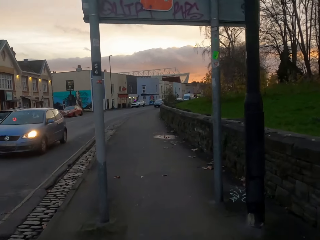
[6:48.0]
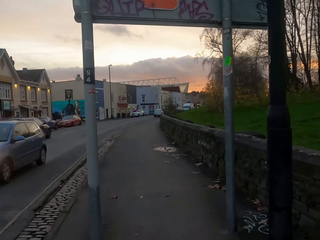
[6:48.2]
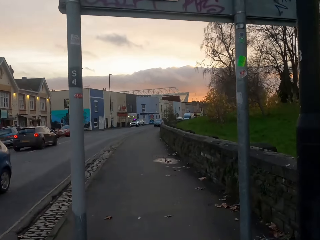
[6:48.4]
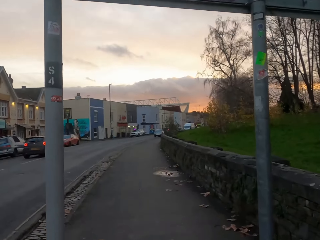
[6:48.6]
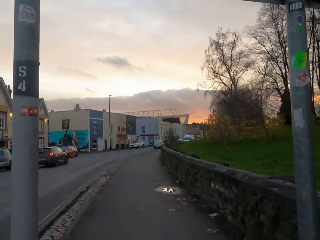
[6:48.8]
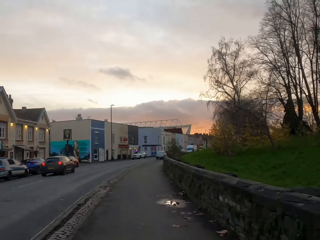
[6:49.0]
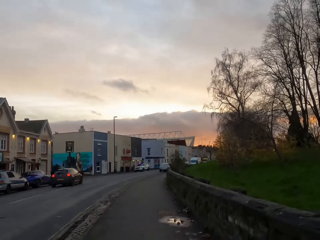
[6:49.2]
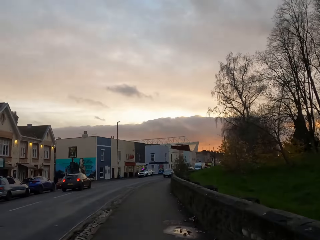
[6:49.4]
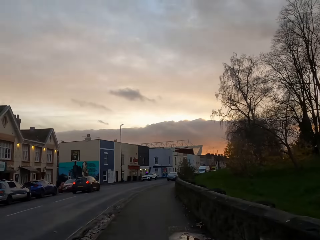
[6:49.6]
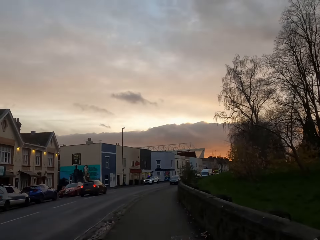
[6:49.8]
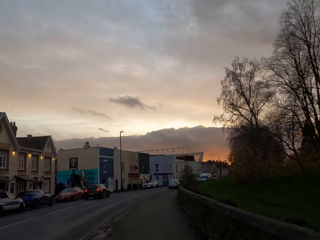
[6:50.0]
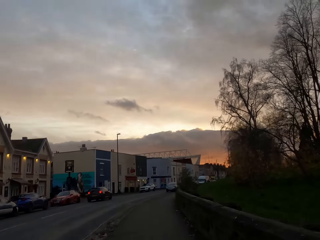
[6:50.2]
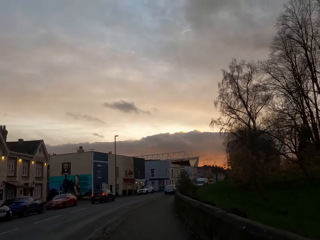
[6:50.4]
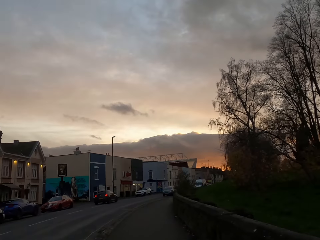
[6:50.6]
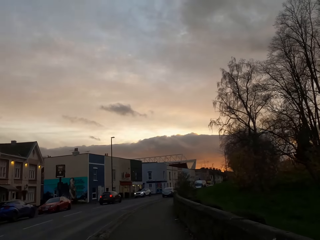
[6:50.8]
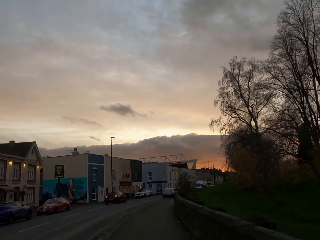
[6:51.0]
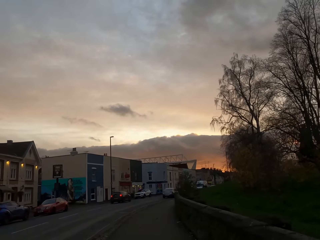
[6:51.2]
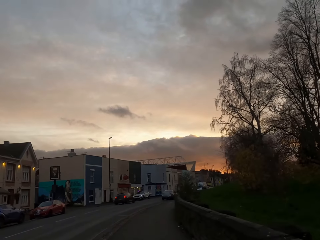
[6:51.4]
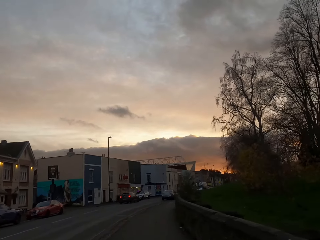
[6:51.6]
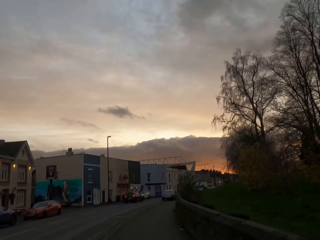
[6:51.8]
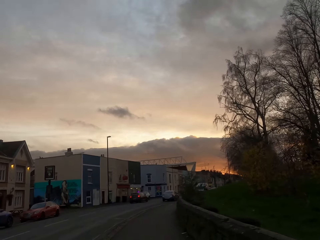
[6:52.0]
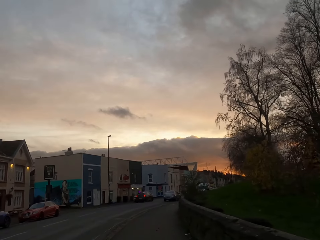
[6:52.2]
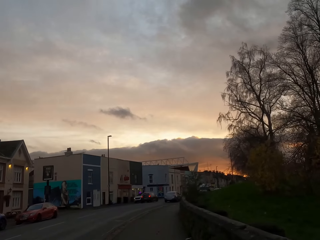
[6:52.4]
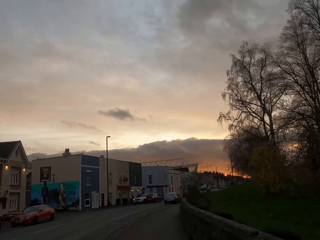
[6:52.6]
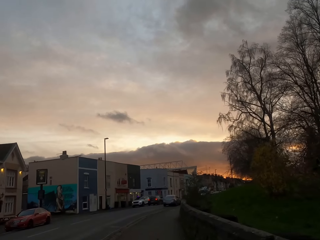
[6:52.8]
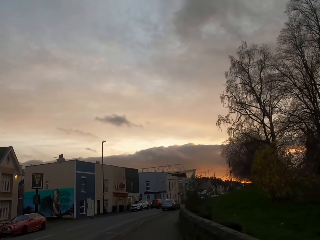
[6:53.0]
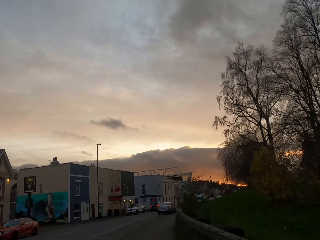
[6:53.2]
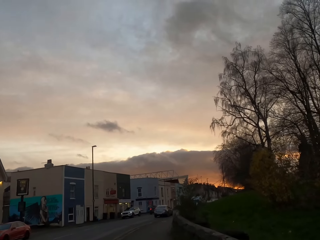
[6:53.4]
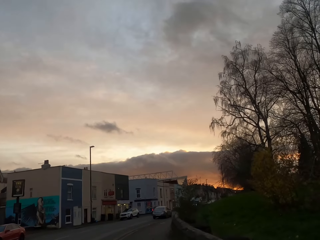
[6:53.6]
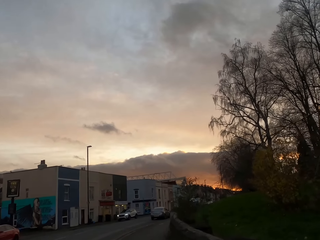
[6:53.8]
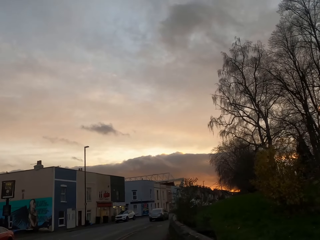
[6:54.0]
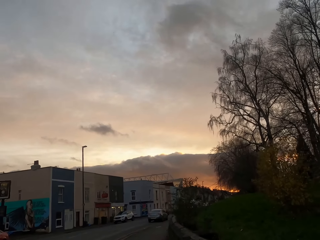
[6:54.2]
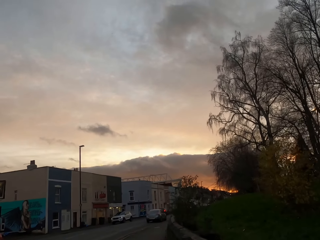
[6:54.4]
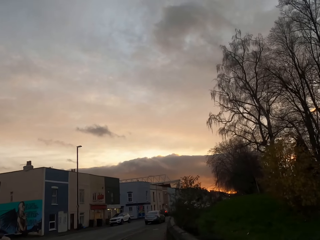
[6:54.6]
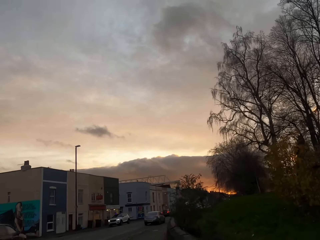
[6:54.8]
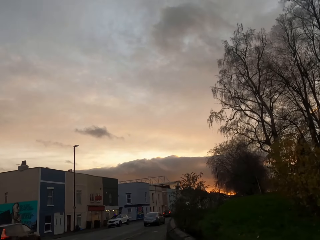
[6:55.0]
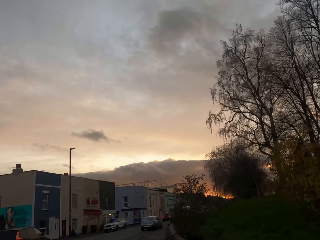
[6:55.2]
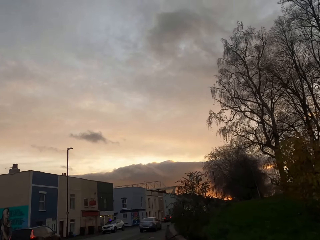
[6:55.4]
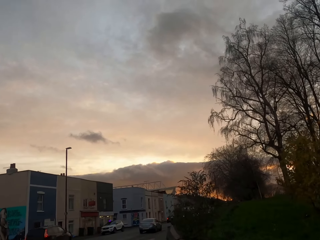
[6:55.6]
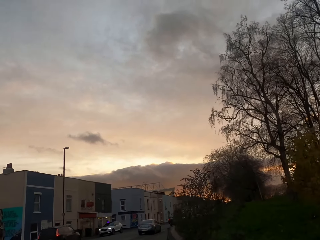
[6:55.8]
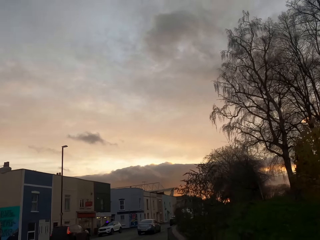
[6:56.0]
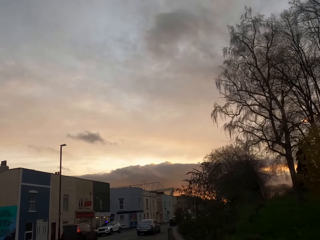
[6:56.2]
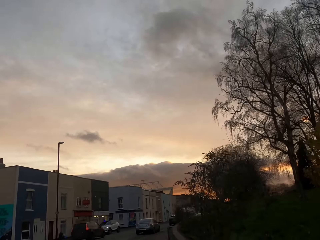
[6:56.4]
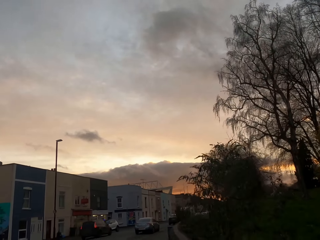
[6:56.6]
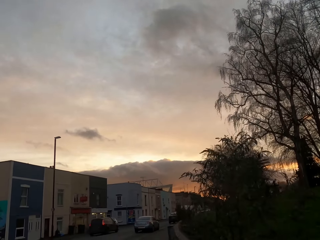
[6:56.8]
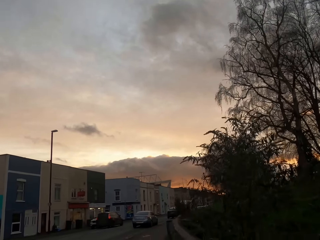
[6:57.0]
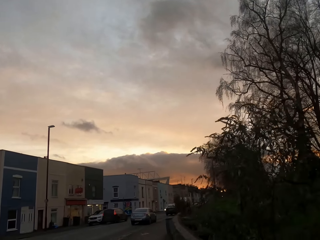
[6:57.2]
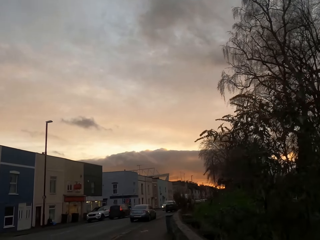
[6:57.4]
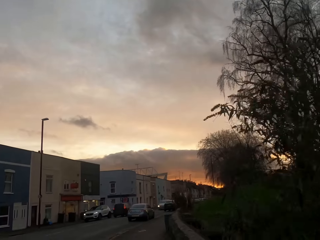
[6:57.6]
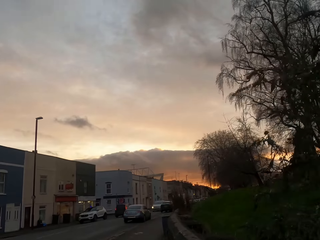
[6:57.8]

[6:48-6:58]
A white car drives past the camera wearer.

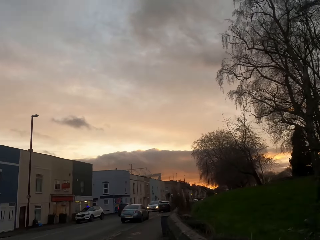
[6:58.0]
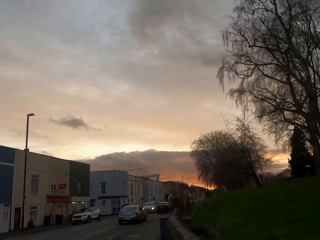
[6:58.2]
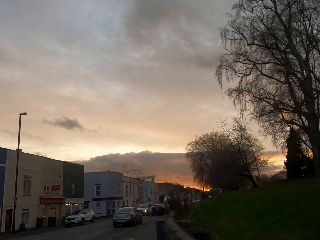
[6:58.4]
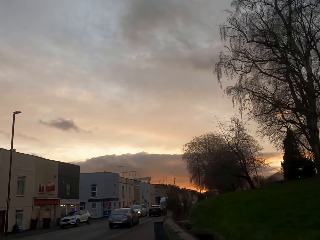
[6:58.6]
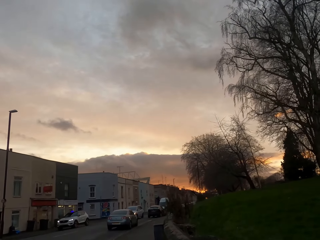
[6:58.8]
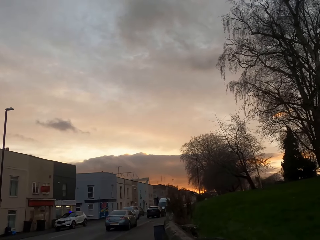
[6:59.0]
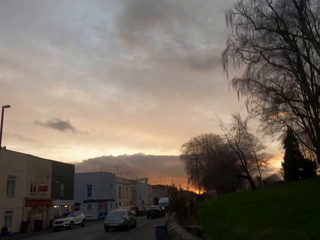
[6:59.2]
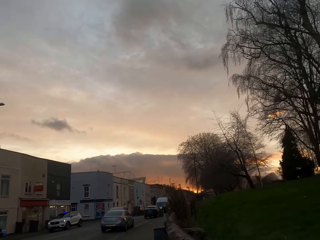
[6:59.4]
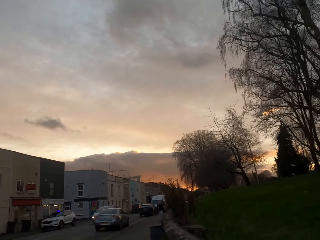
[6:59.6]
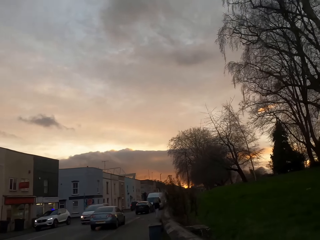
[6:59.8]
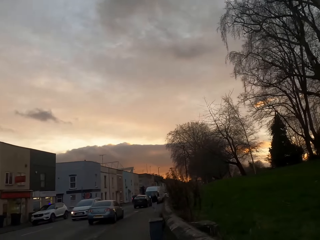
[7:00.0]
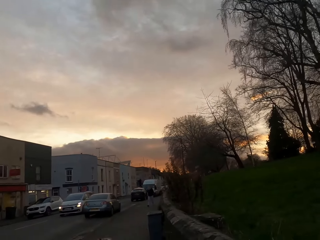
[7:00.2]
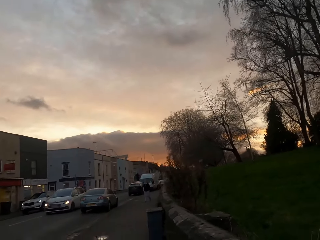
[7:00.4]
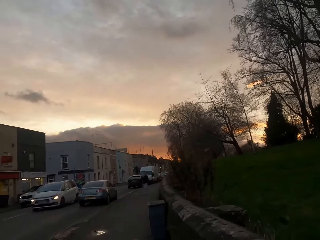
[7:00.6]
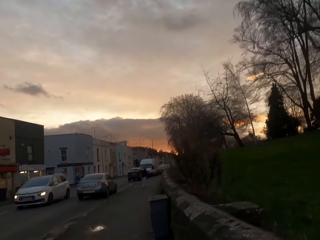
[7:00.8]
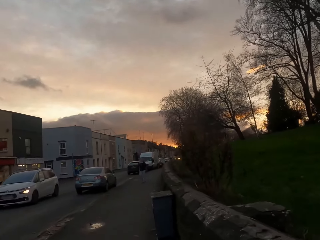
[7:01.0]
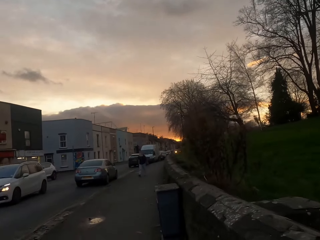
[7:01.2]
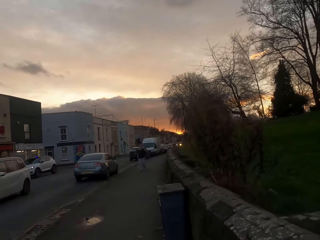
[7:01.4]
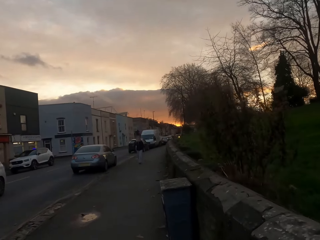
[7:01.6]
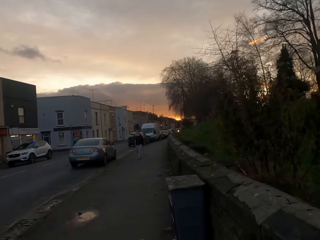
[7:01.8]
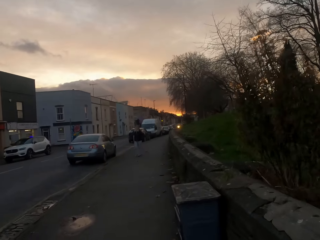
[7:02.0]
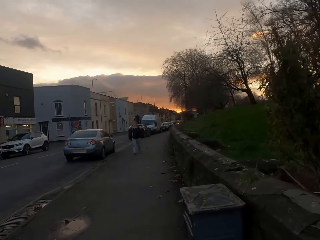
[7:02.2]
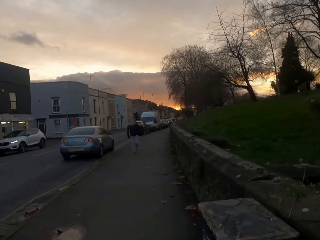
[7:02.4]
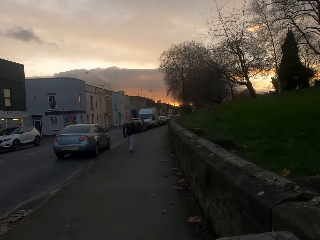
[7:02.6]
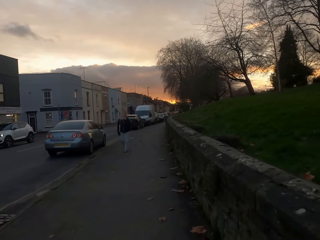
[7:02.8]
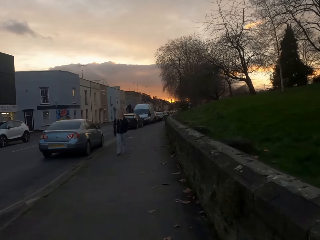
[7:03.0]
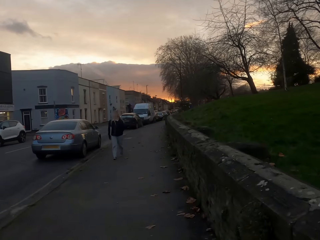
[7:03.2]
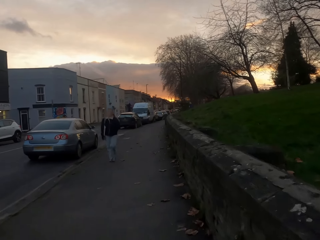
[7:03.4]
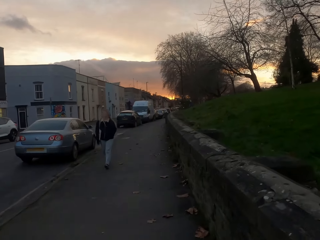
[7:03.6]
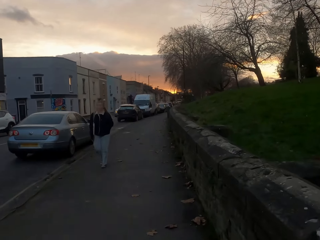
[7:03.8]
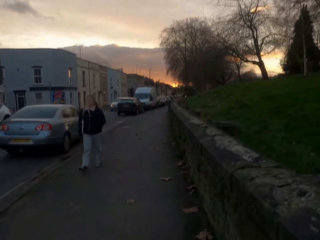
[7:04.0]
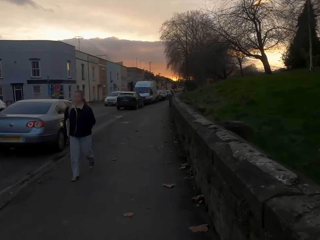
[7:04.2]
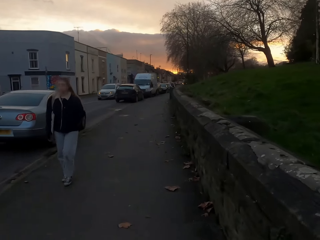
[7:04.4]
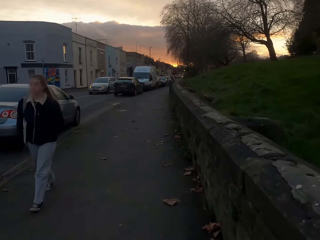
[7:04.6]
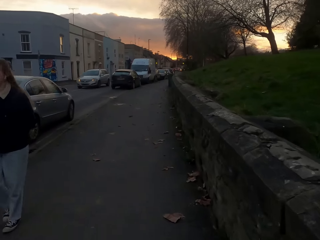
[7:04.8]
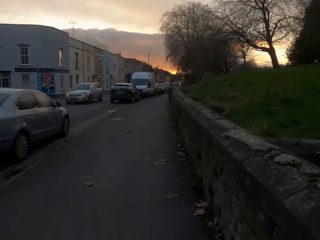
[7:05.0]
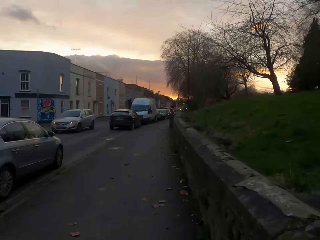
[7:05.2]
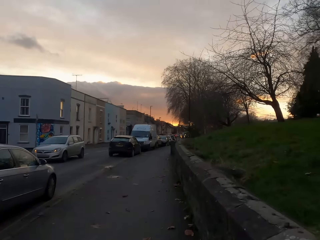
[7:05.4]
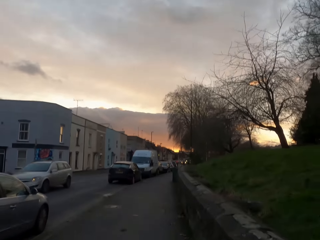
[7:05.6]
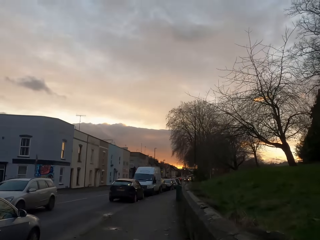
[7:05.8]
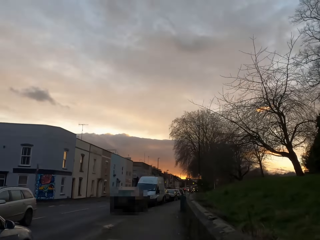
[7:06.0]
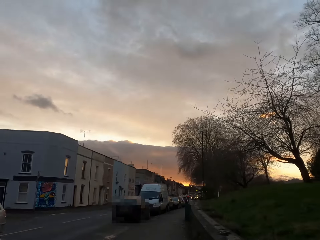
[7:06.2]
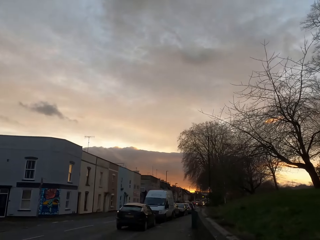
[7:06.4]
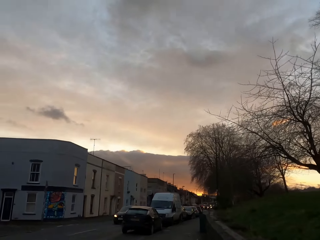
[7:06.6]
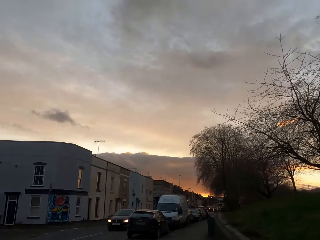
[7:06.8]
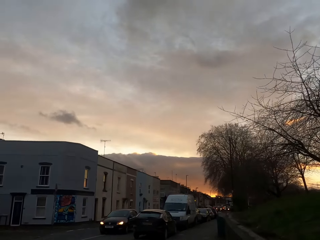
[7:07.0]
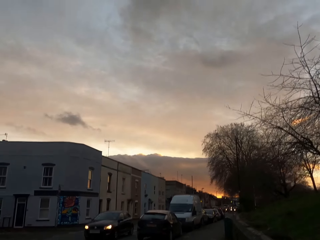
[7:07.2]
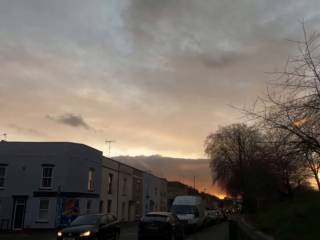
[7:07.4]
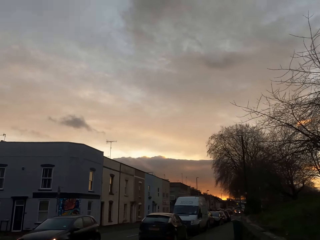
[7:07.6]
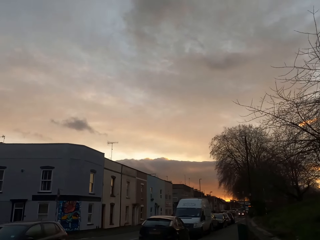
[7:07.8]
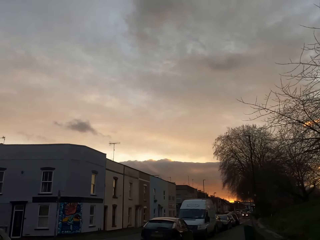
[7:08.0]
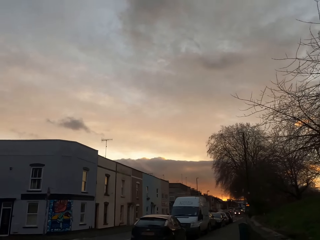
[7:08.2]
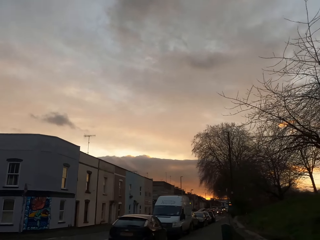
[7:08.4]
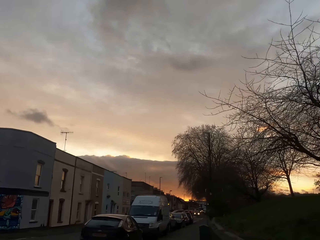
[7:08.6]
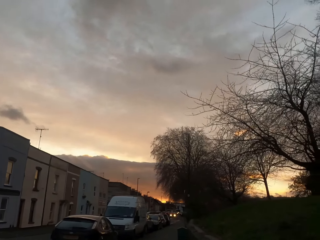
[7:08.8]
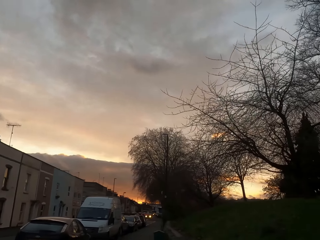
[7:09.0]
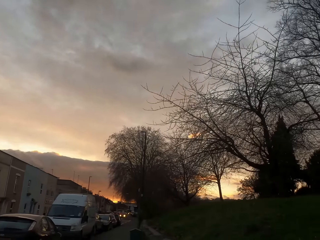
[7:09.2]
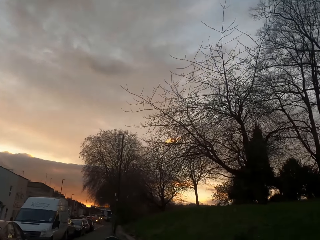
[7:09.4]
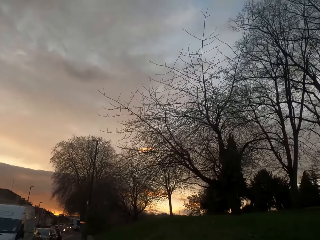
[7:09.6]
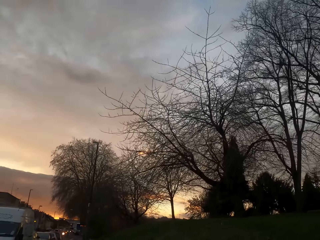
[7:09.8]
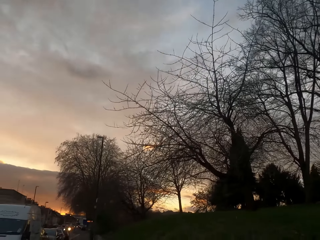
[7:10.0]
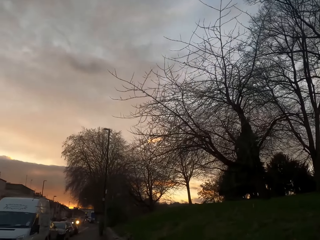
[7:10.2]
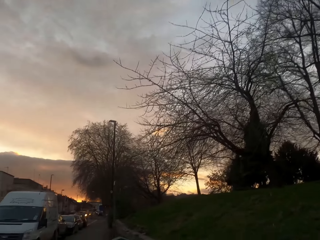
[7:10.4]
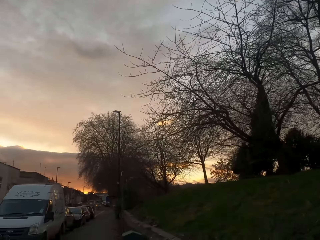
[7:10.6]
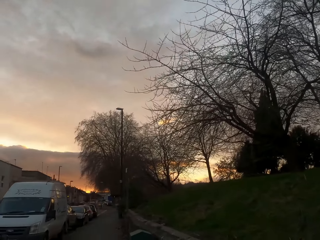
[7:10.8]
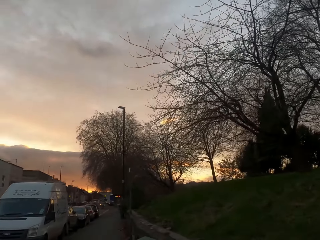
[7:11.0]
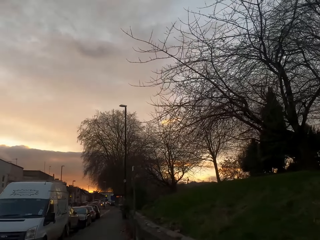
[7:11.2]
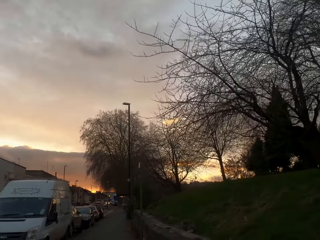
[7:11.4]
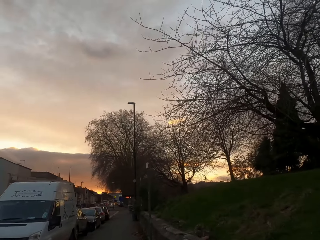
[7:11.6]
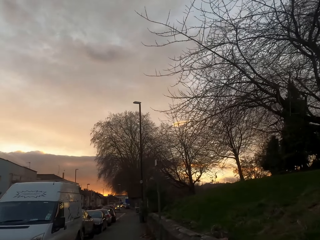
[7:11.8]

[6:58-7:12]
A white car drives past the camera wearer. This happens again. A black car drives past the camera wearer.
